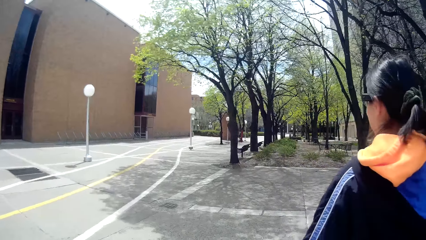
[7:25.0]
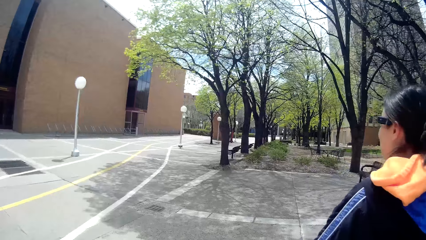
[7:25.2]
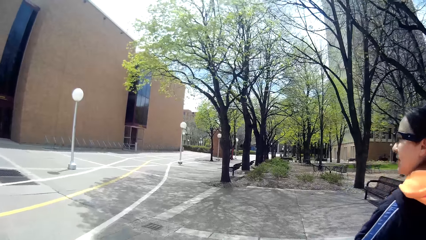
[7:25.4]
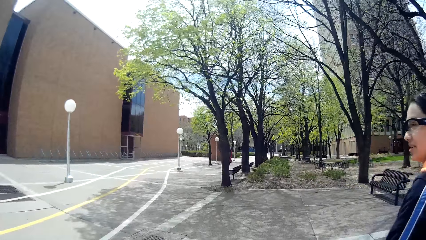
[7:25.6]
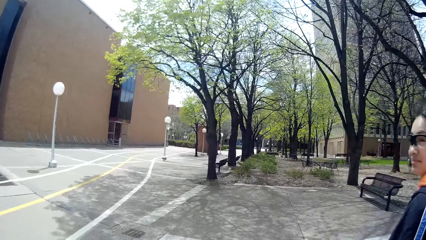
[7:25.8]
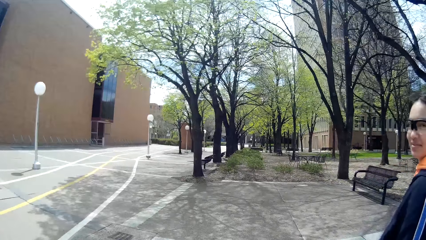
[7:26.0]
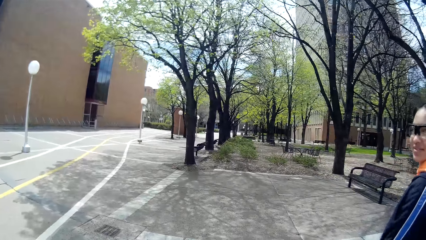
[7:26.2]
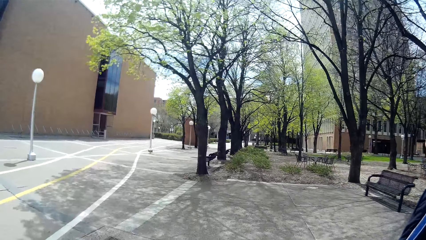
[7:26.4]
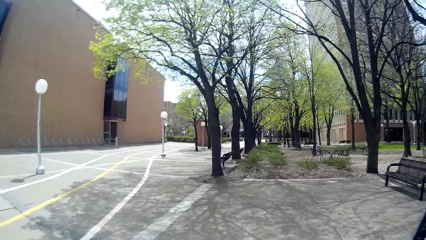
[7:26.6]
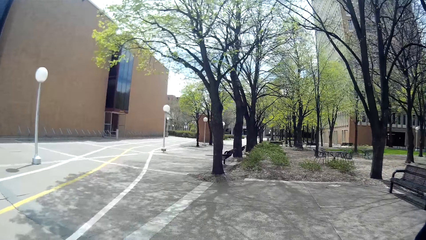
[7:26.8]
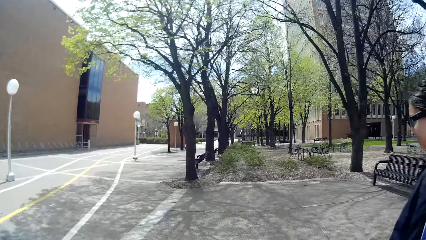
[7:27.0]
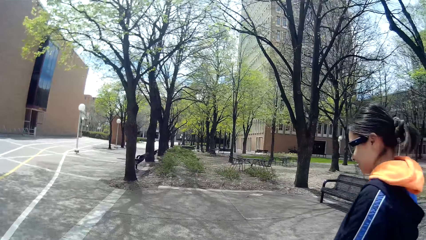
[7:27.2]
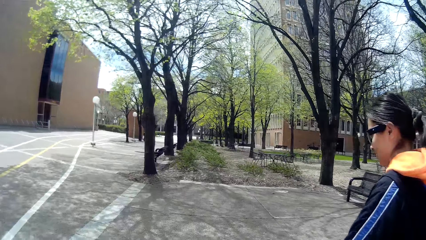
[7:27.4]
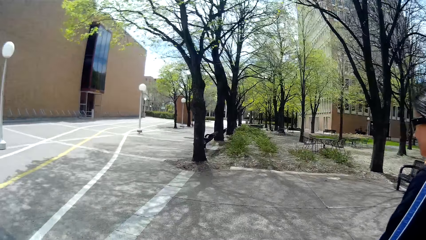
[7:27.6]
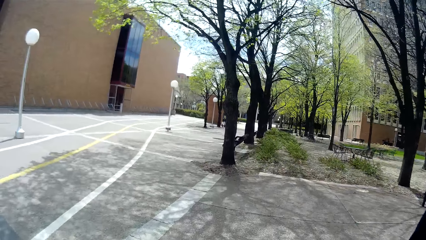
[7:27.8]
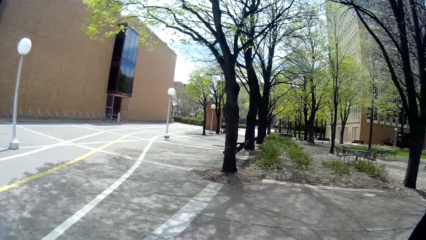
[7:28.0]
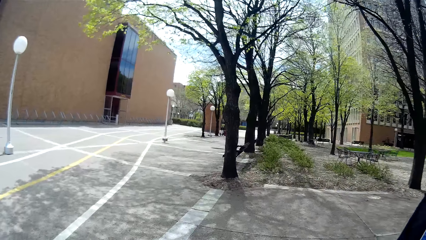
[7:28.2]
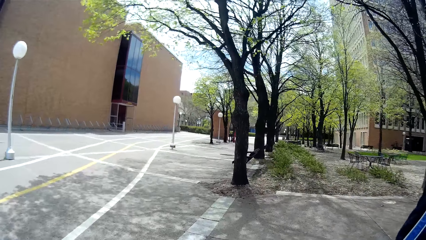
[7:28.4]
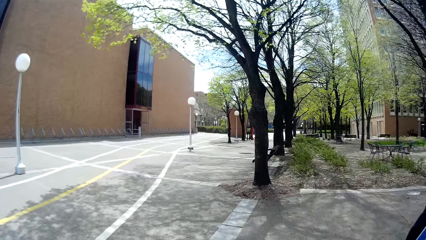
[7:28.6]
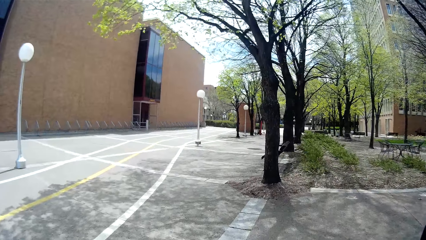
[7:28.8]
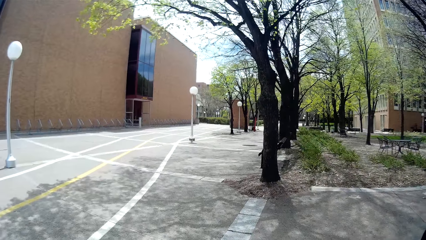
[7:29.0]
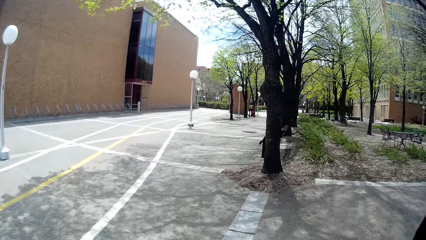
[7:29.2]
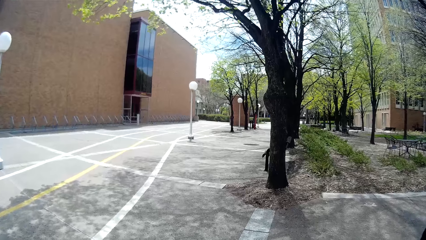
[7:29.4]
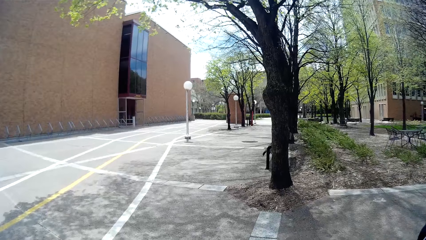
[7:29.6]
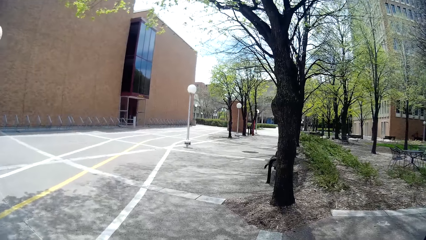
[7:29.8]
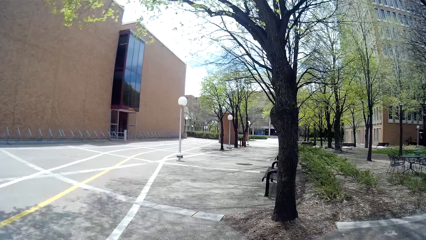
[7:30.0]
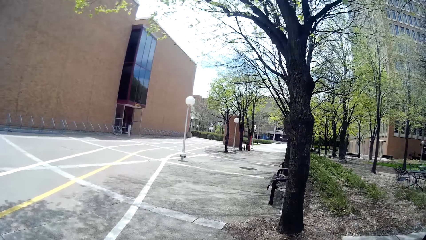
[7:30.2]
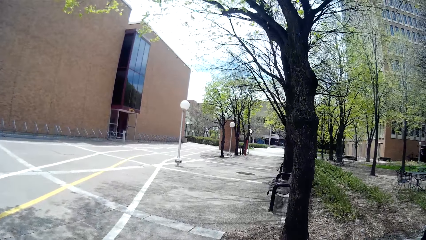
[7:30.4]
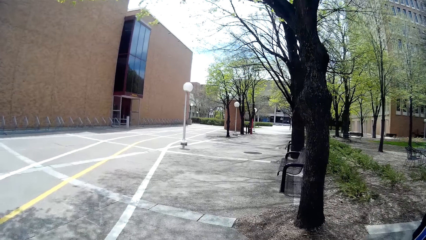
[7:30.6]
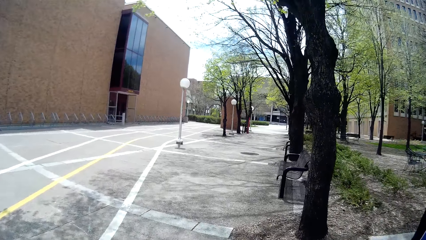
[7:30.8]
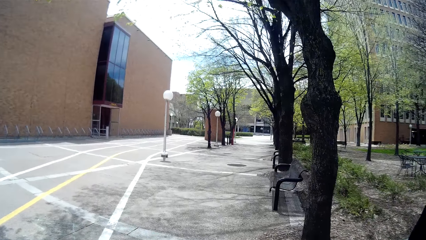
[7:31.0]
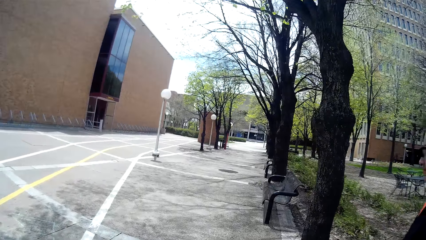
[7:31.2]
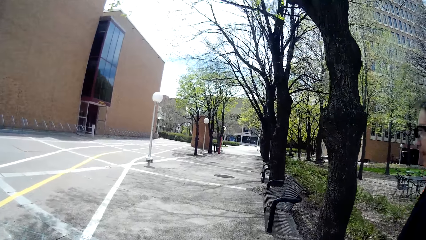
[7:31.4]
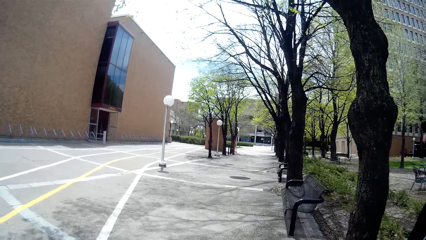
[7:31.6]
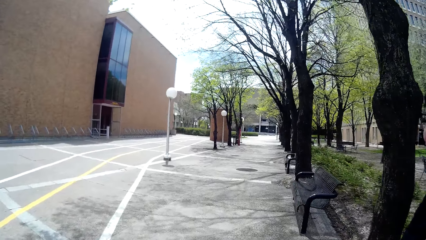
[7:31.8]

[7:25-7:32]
The lady speaks to the camera wearer.

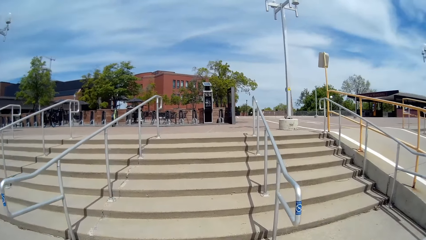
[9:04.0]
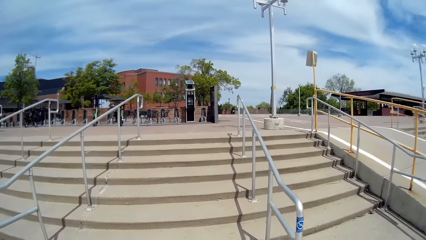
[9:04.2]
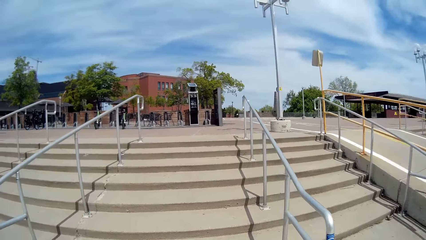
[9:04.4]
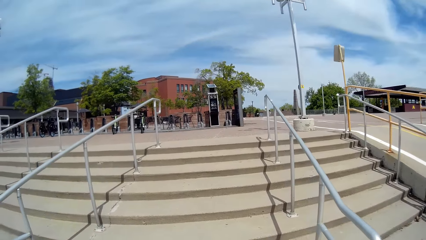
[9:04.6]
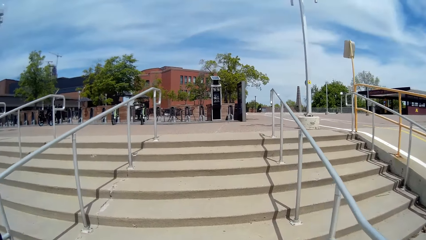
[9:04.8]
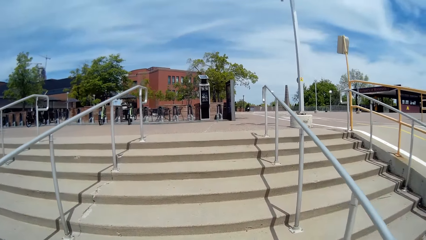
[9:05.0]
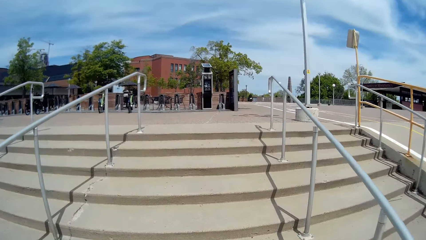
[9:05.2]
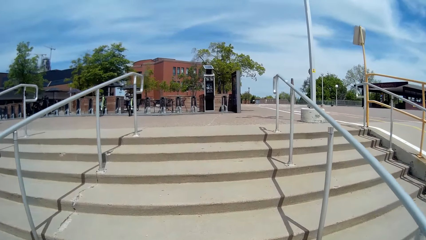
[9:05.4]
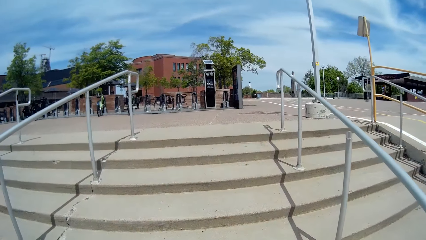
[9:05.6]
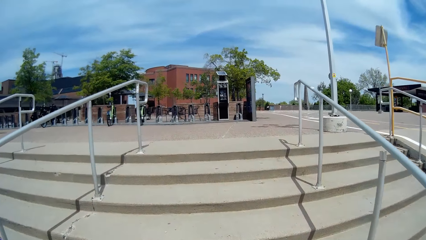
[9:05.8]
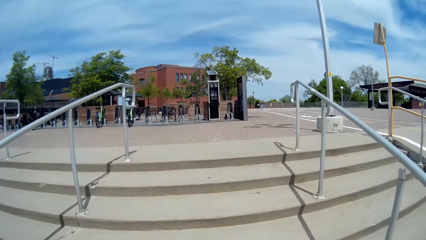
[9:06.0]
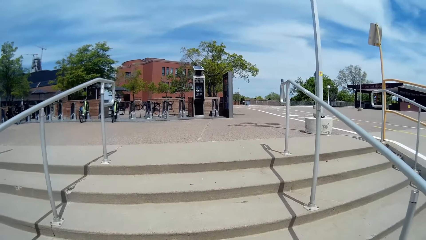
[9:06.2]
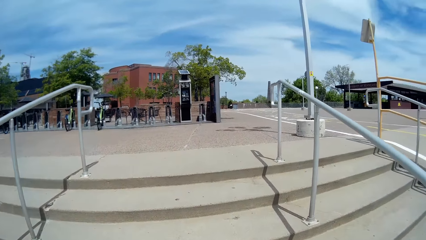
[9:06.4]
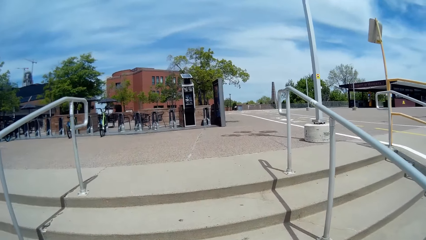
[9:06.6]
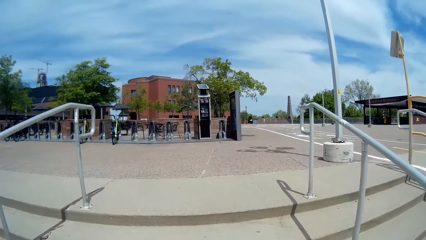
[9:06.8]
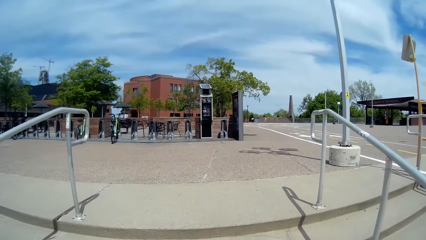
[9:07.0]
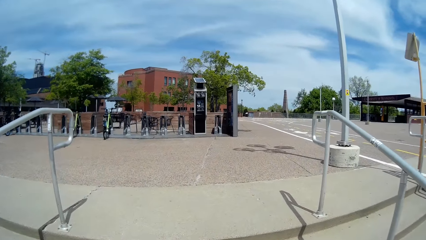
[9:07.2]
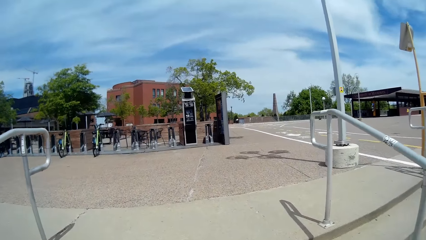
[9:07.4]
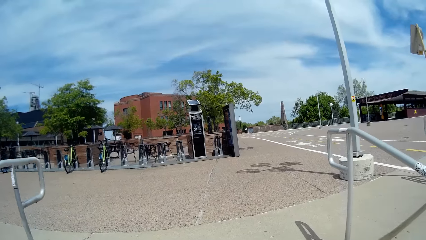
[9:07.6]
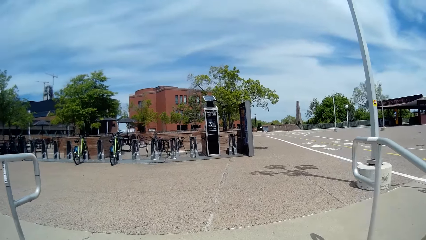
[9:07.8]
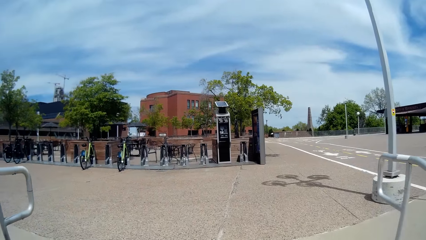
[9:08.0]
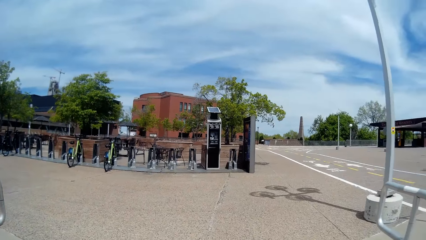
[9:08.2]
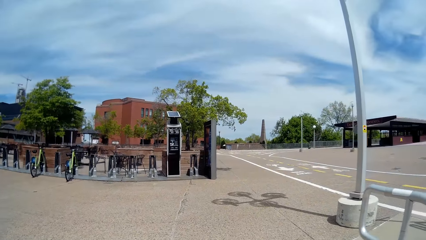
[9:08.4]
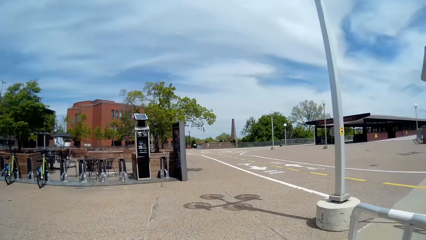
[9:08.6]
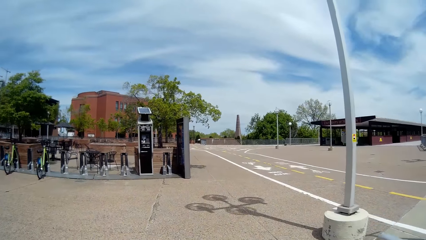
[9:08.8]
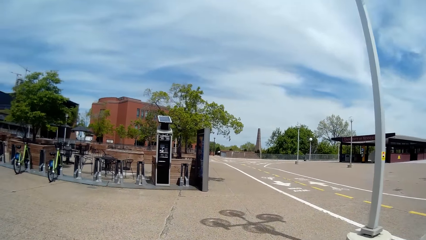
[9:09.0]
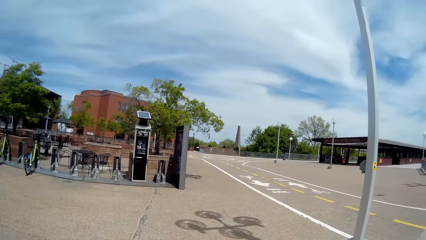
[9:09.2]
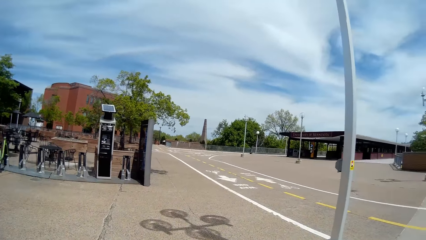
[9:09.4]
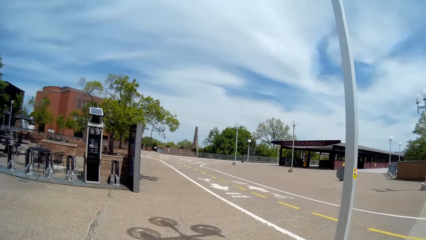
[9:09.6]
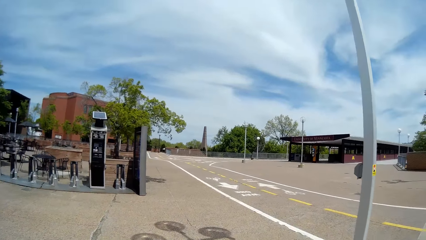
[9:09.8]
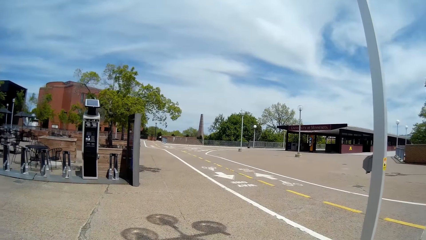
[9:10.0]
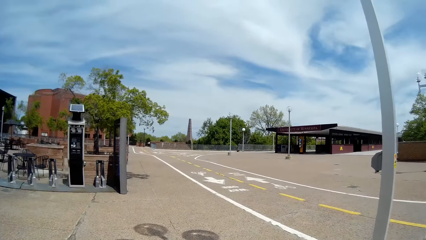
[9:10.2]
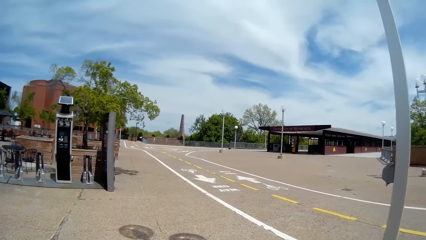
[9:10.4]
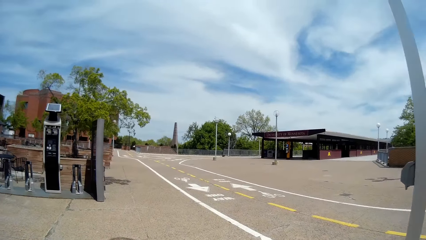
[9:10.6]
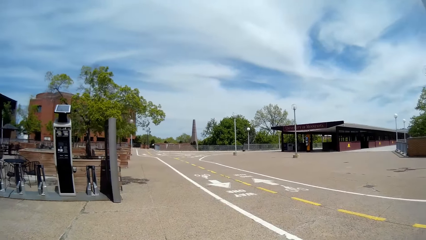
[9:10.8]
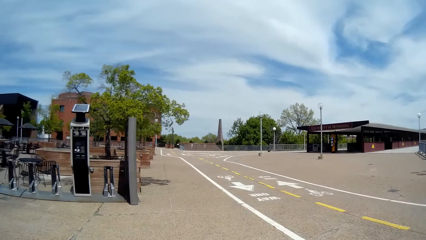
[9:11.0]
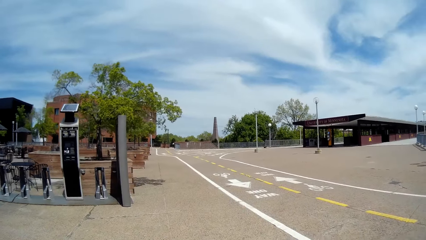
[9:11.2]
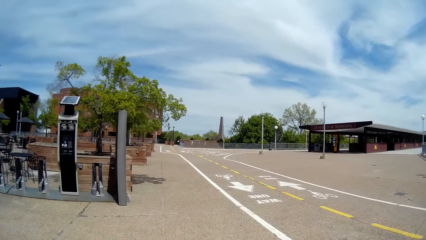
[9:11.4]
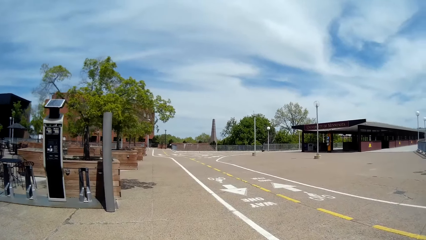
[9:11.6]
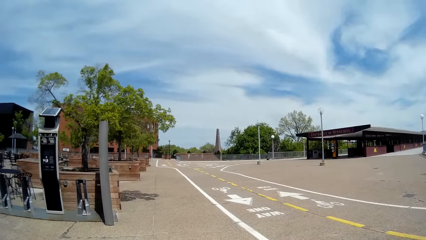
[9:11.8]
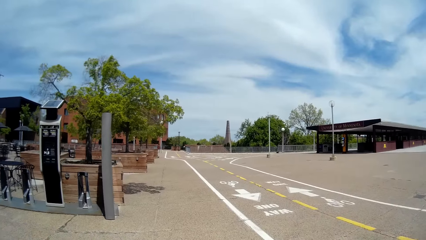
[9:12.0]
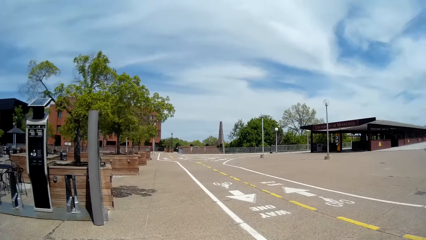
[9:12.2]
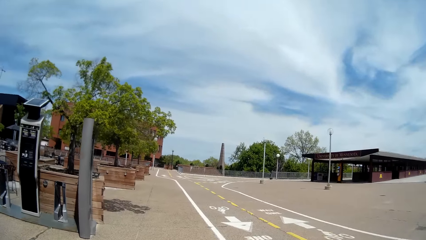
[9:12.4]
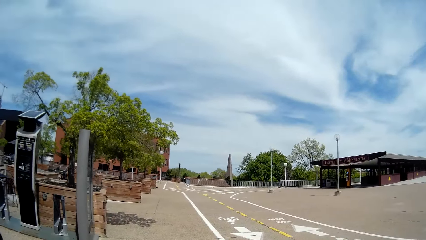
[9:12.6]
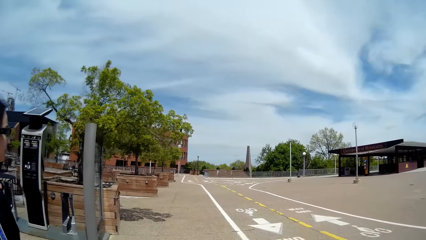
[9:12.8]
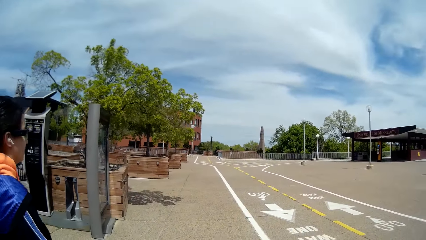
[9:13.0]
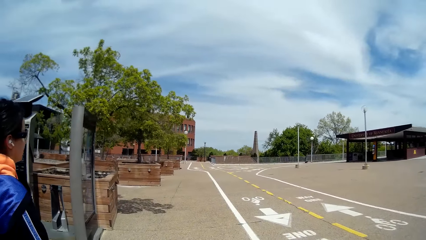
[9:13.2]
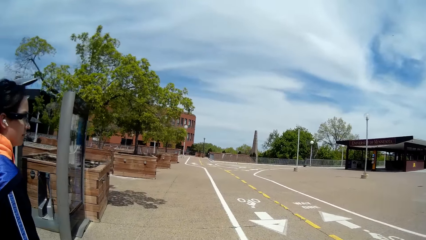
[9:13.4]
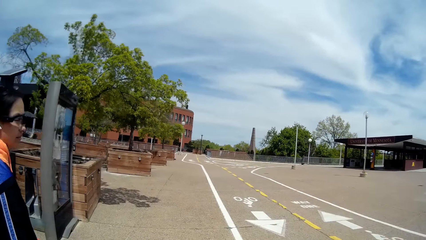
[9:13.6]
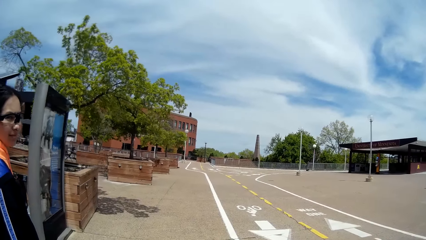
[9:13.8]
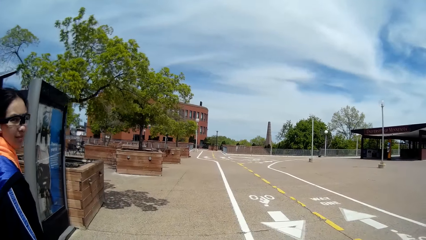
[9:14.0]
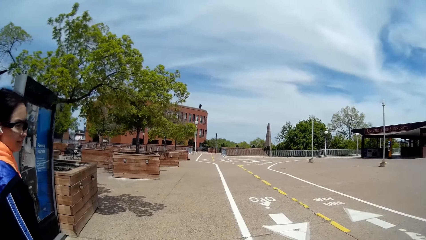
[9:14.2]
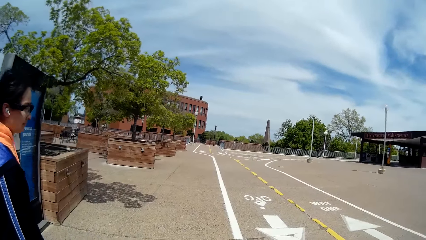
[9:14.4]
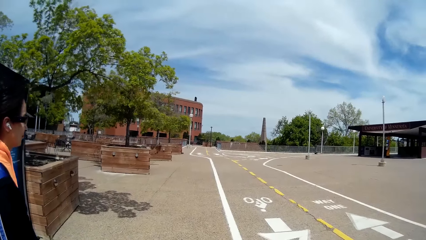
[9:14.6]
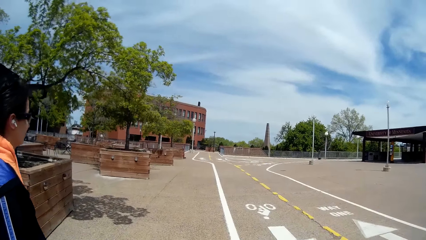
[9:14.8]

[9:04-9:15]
The camera wearer climbs the ramp or stairs. They converse with the woman.
